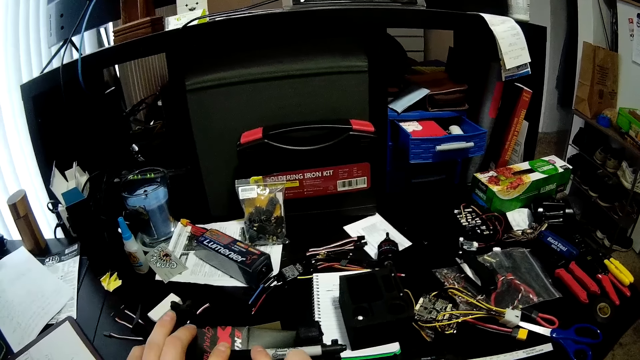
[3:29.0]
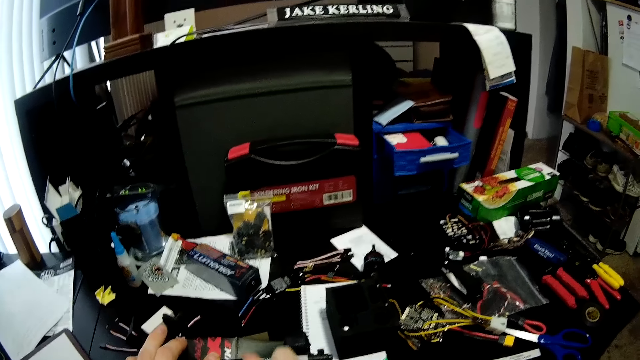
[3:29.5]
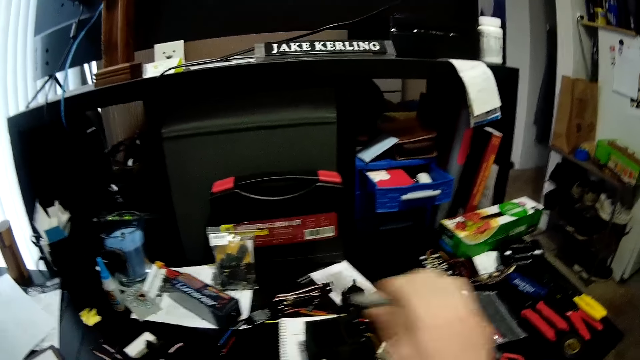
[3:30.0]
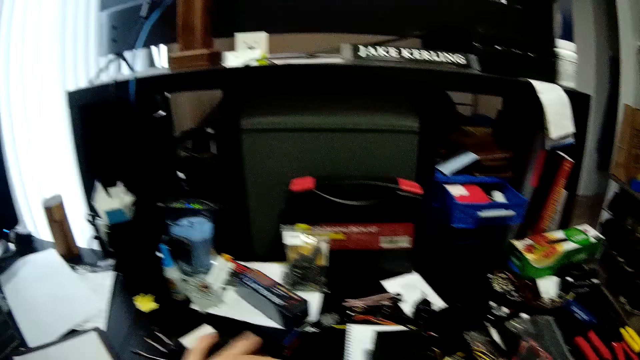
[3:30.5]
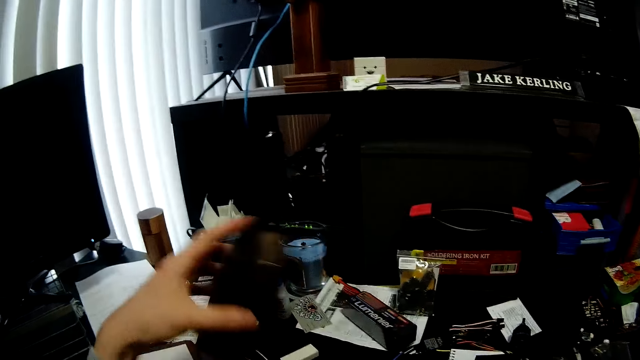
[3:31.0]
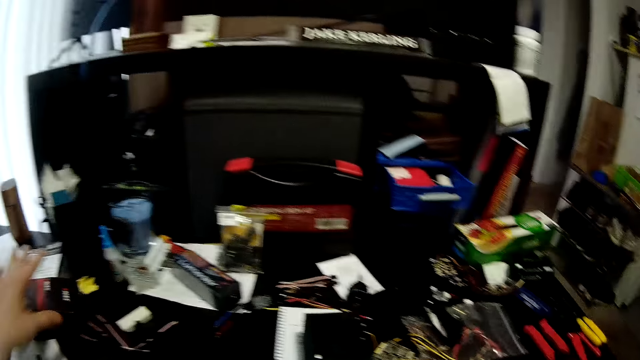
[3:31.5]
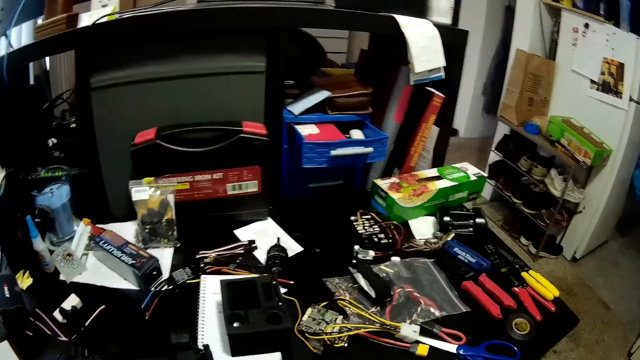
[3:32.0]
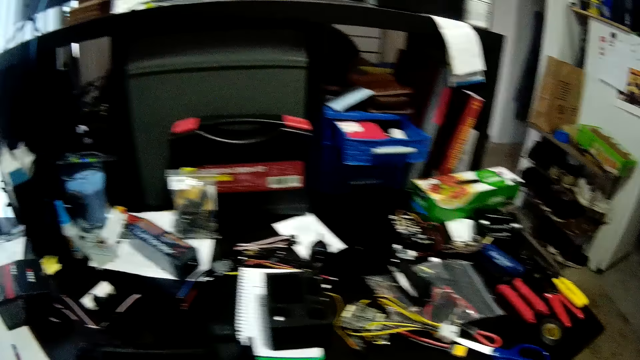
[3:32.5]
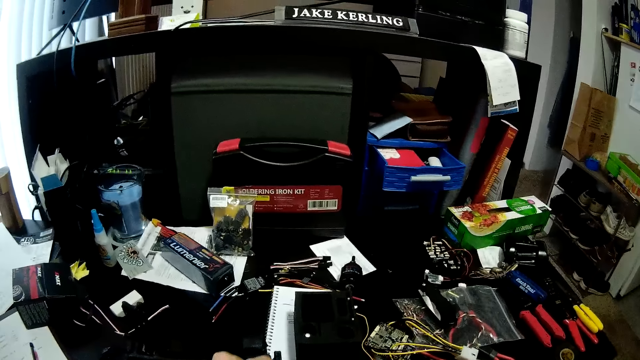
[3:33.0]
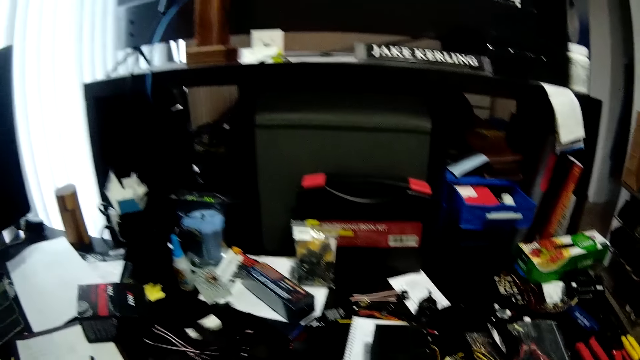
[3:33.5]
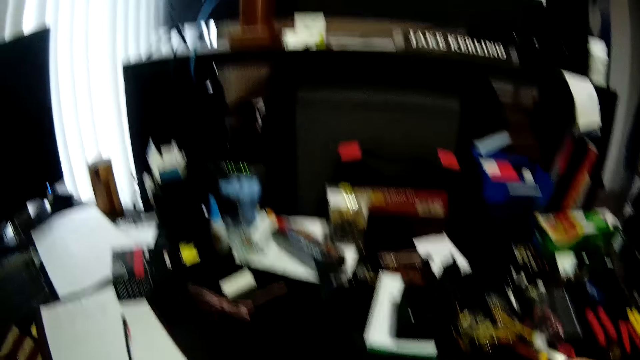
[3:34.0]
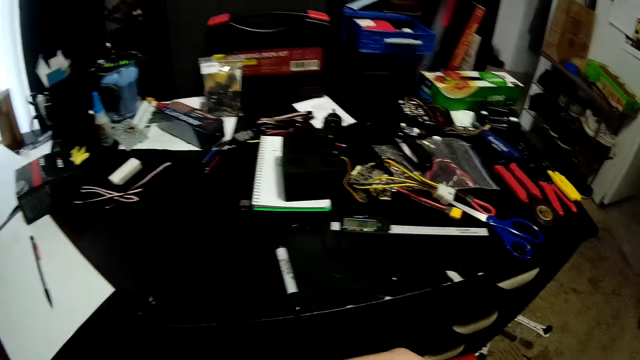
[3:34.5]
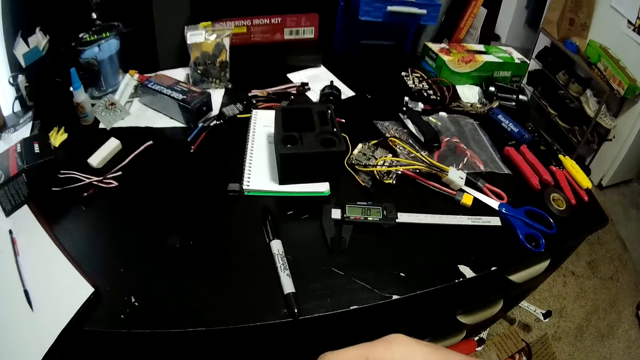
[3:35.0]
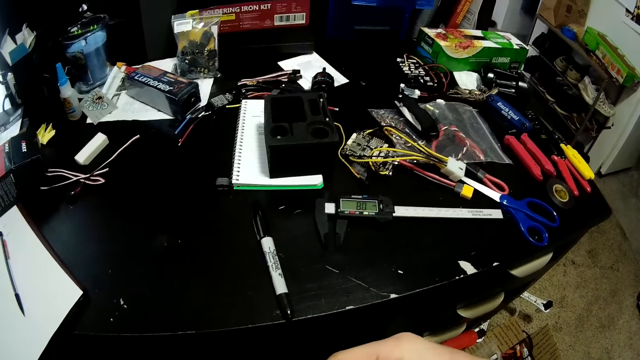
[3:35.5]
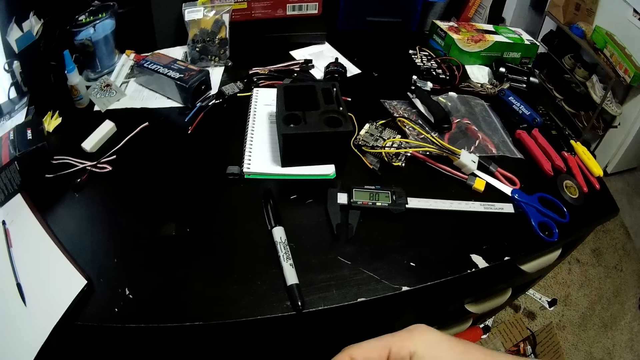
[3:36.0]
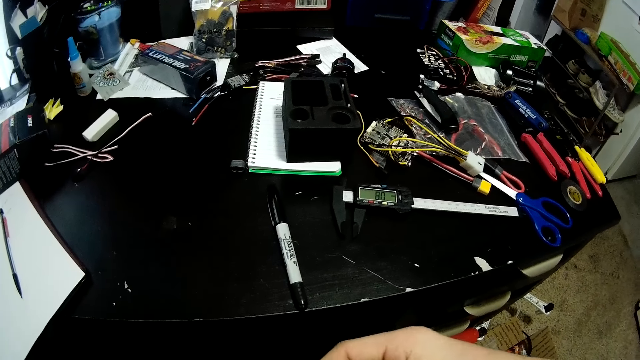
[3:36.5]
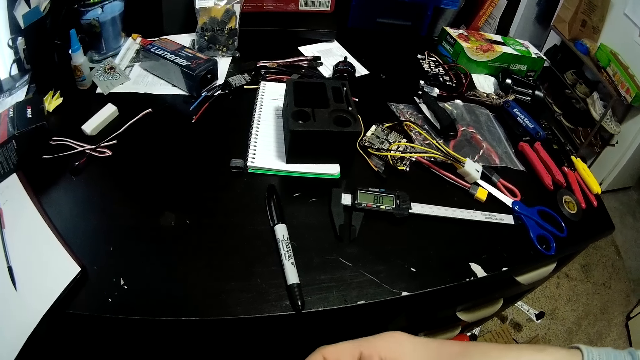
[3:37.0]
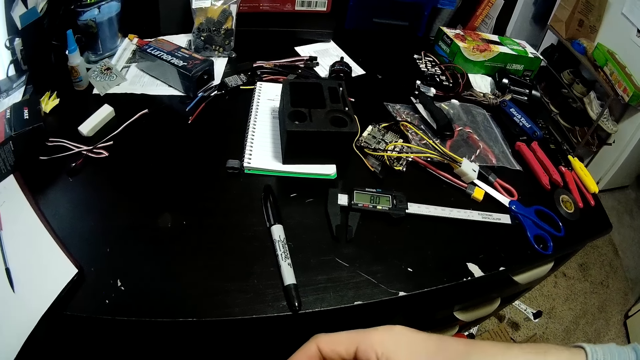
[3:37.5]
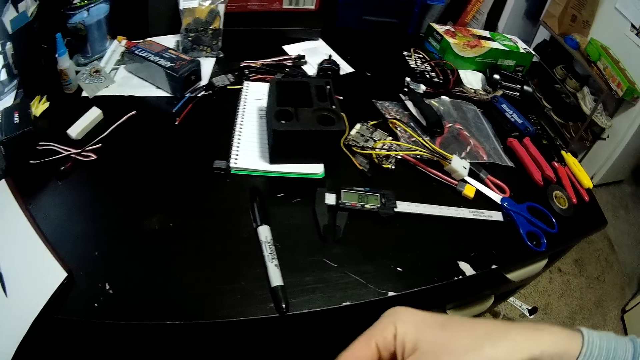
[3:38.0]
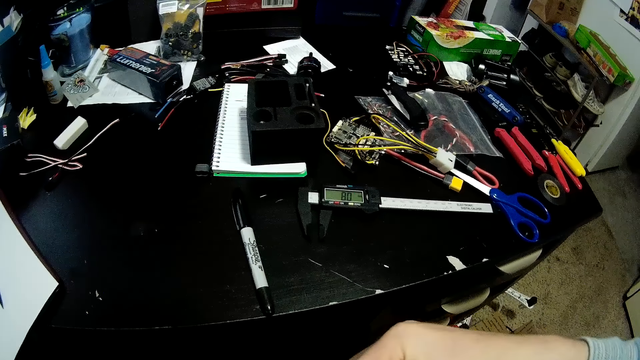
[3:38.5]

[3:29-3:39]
The camera wearer picks up a pen on something. They look around. They pick up a box on something. They put the box on the table. They look around. They pick up something on the table. They fix something.

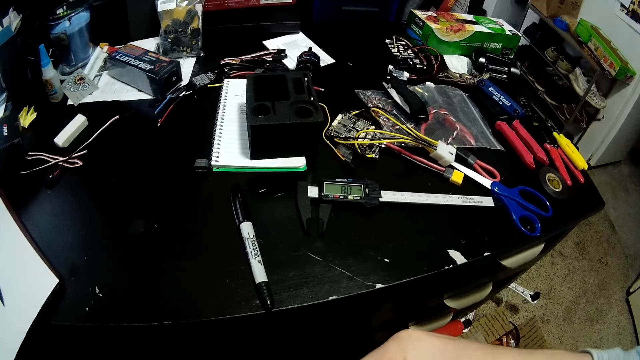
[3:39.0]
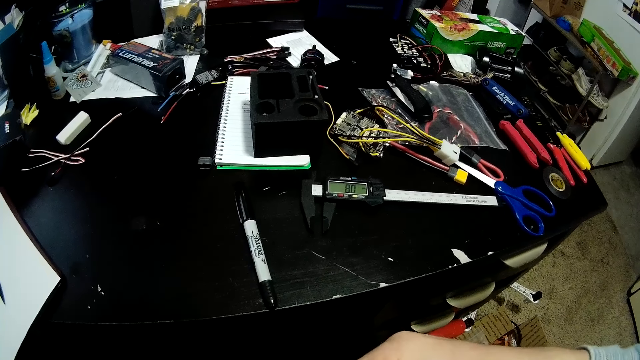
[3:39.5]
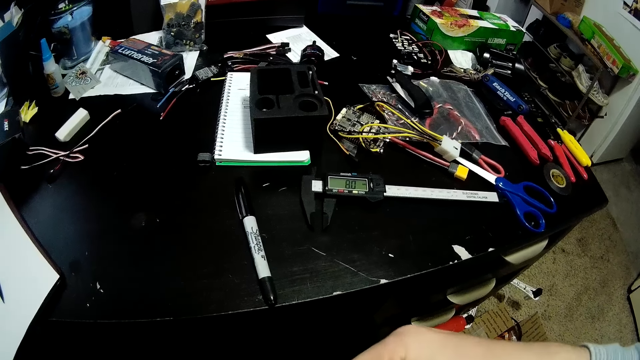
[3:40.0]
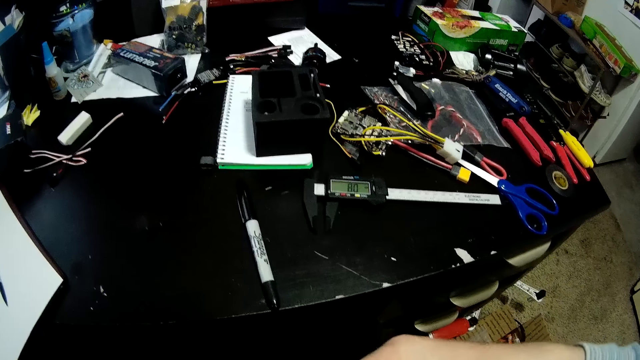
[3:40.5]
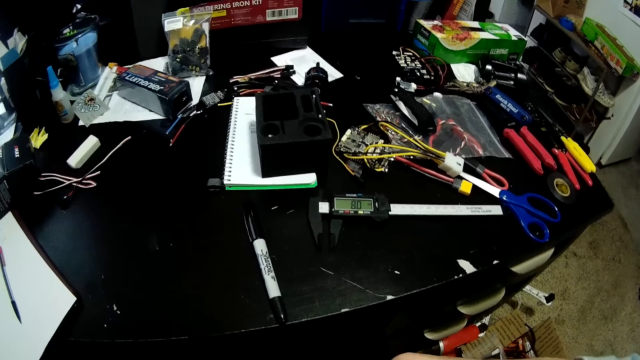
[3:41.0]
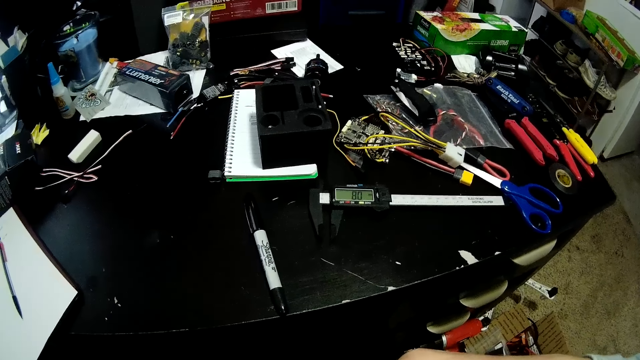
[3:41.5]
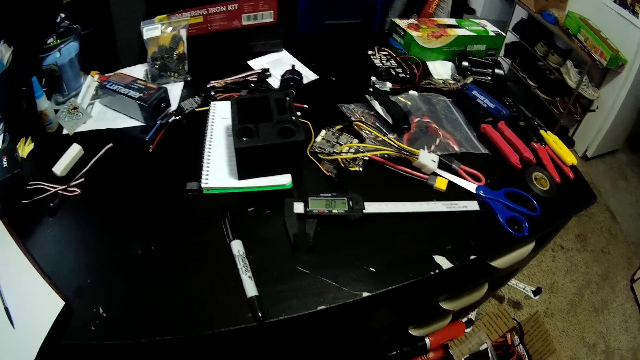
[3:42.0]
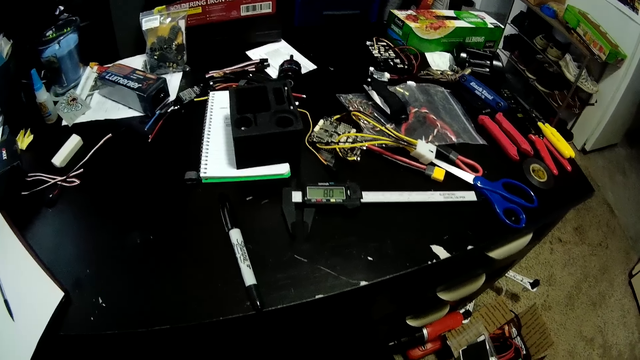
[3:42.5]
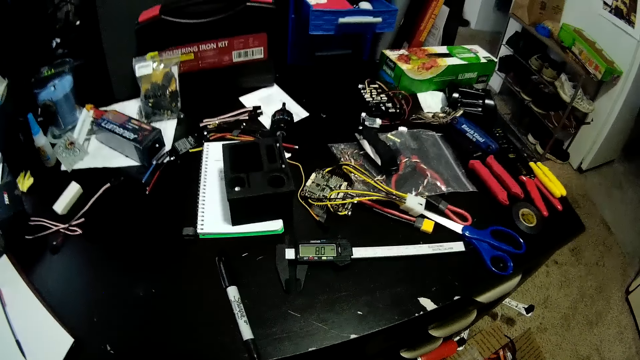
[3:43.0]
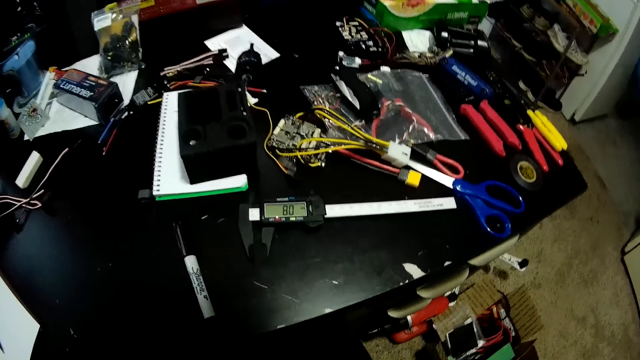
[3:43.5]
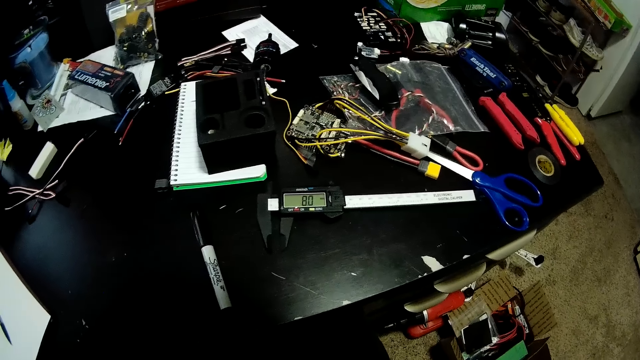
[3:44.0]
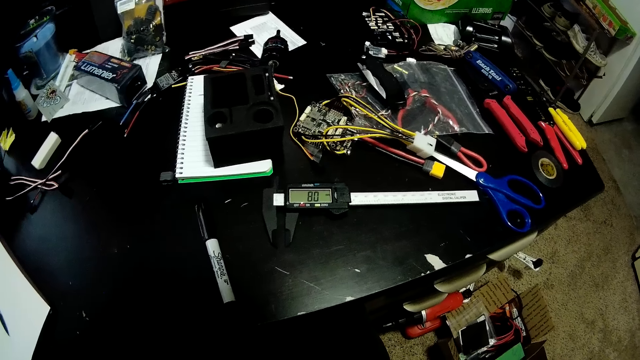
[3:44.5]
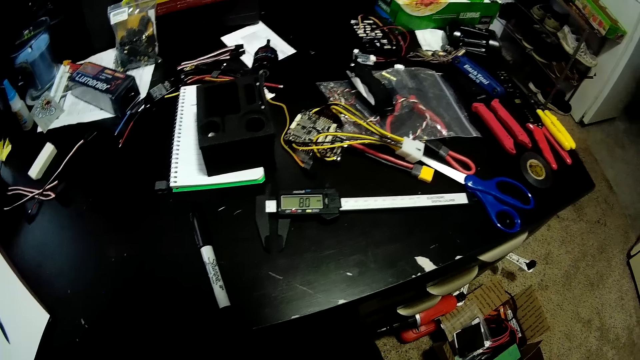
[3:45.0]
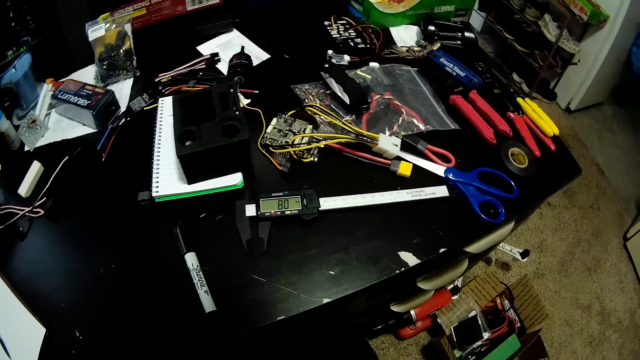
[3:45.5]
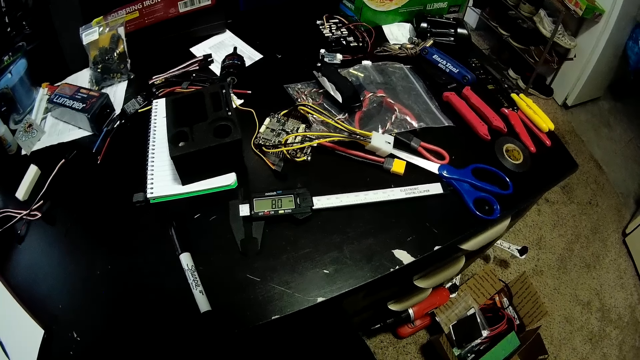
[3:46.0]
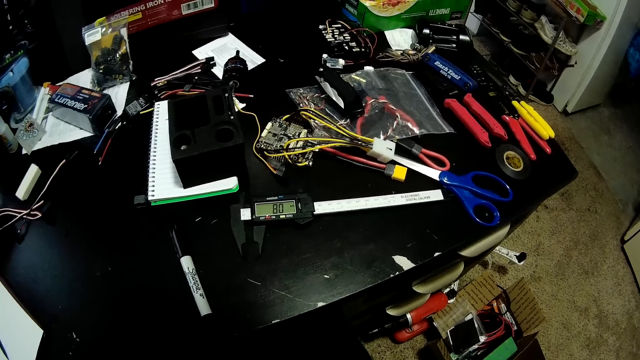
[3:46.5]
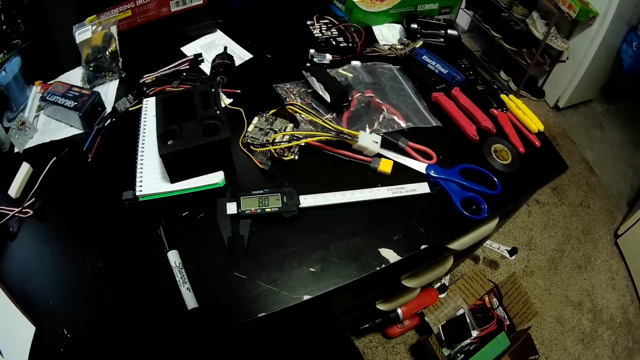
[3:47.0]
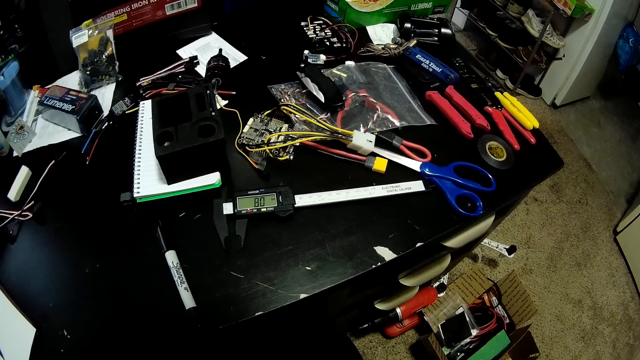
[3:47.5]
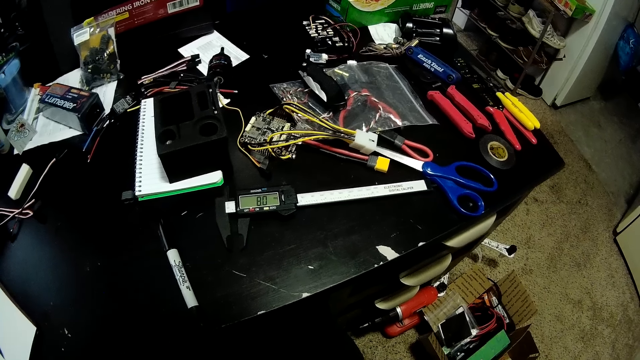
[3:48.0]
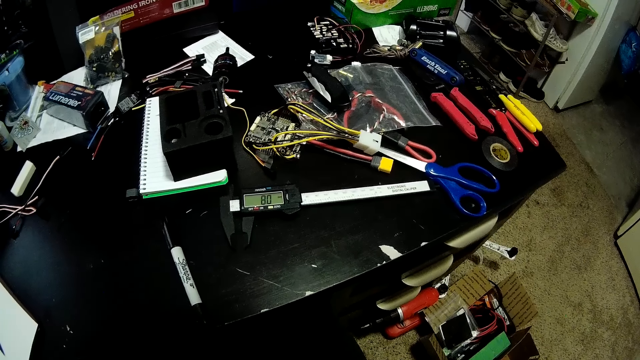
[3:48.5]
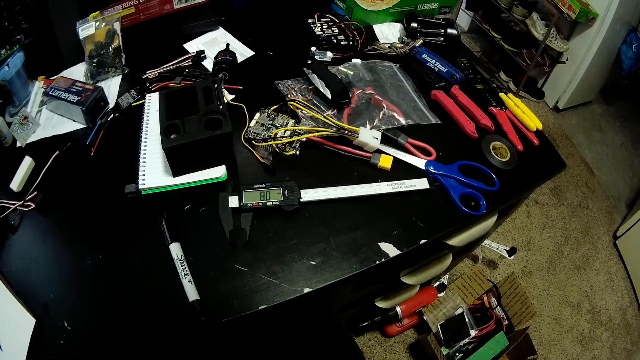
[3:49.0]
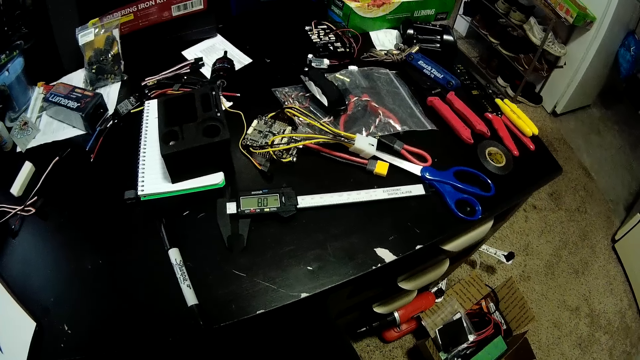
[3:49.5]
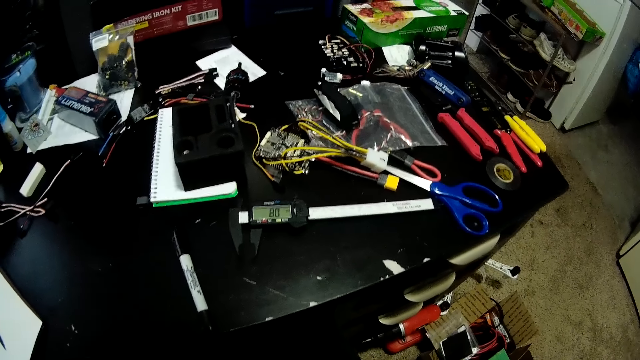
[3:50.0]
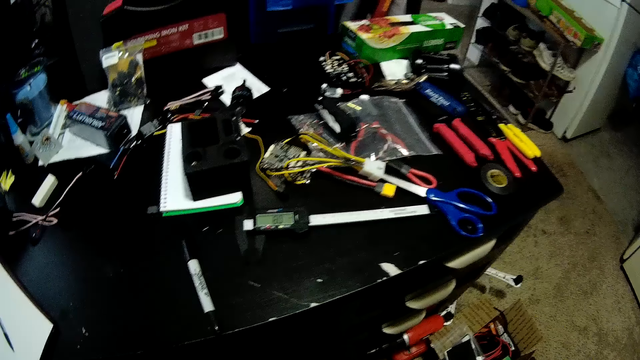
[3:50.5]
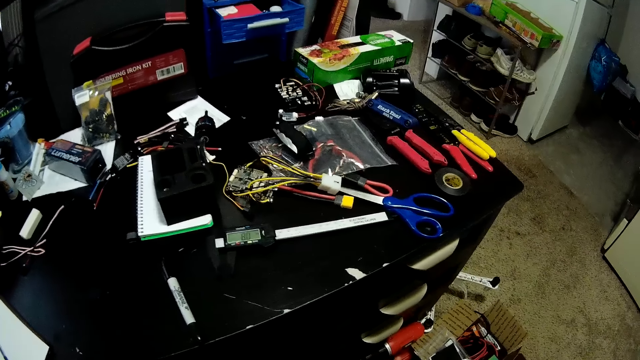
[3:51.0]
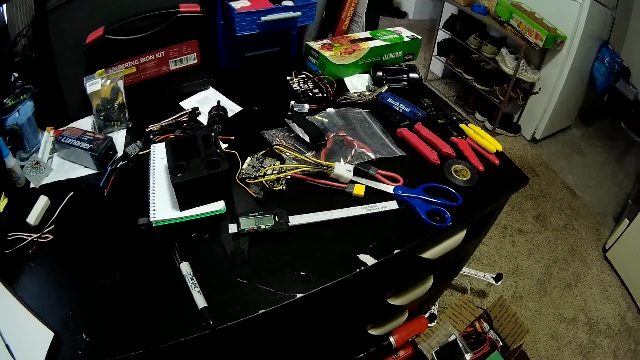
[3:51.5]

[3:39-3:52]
The camera wearer looks around. They look around the worktable.
